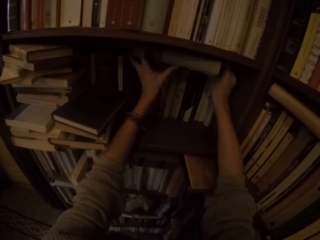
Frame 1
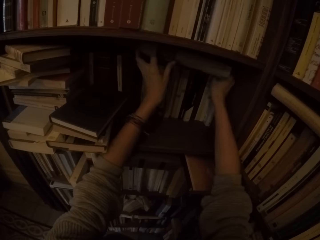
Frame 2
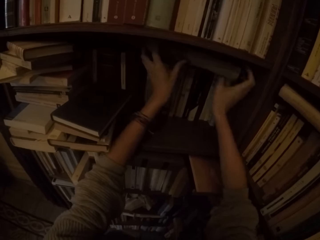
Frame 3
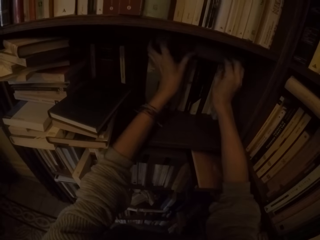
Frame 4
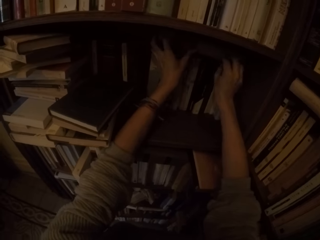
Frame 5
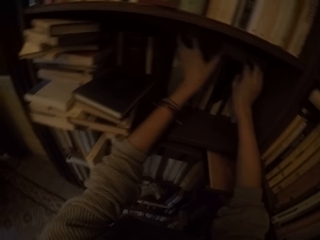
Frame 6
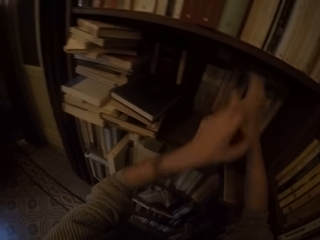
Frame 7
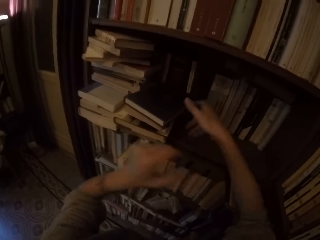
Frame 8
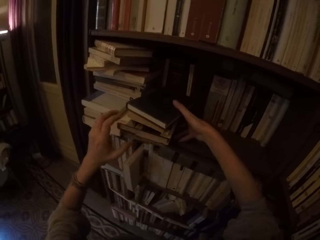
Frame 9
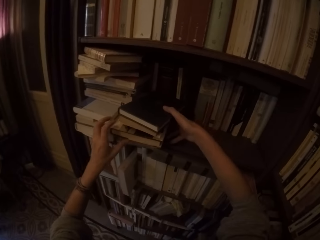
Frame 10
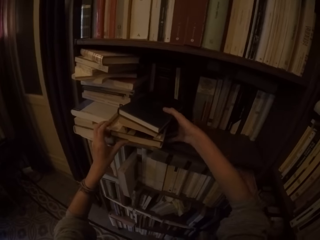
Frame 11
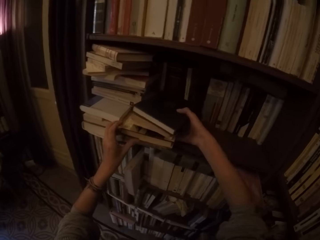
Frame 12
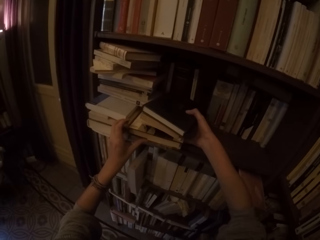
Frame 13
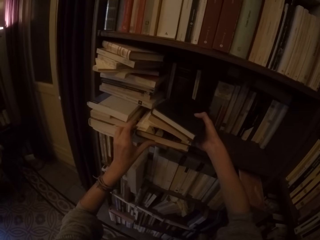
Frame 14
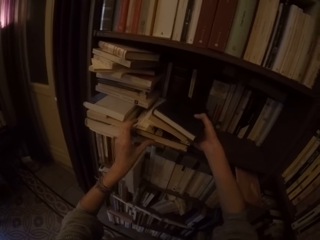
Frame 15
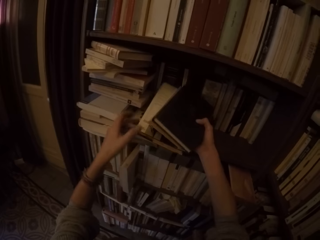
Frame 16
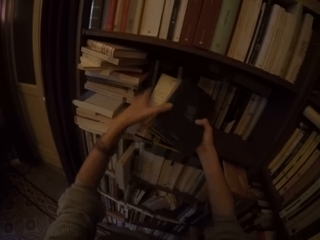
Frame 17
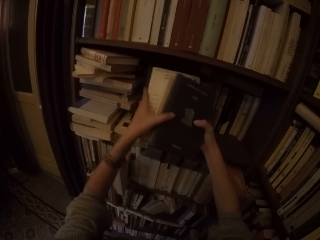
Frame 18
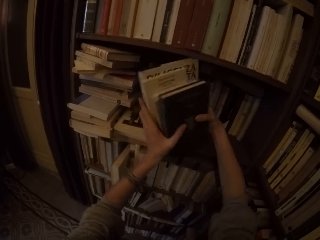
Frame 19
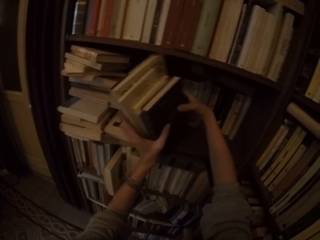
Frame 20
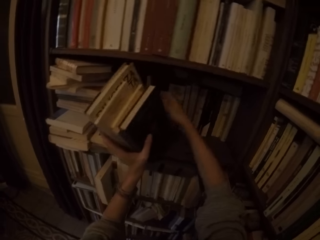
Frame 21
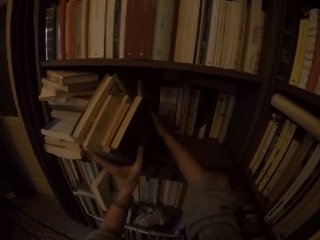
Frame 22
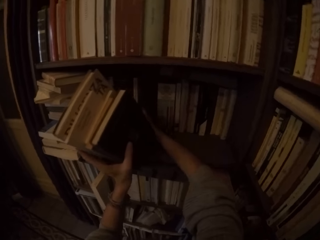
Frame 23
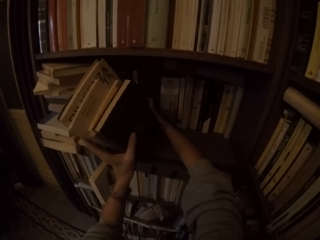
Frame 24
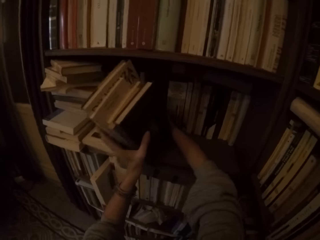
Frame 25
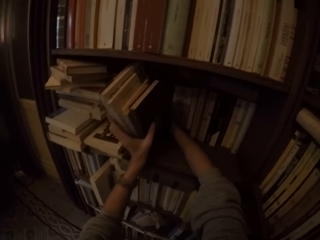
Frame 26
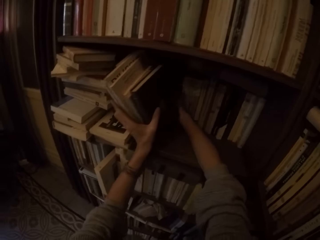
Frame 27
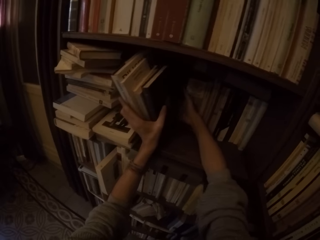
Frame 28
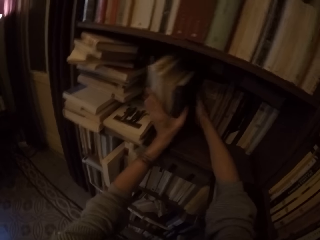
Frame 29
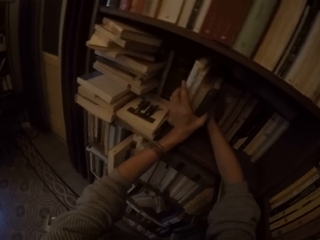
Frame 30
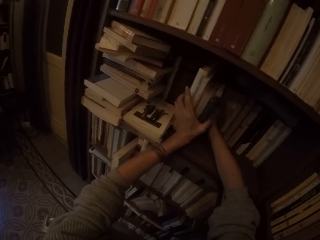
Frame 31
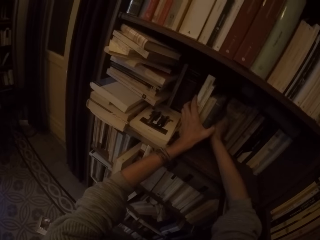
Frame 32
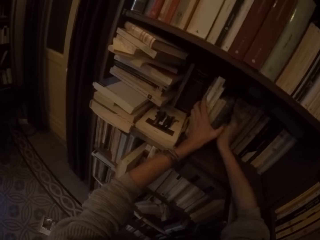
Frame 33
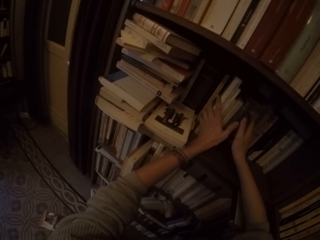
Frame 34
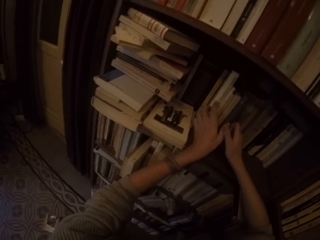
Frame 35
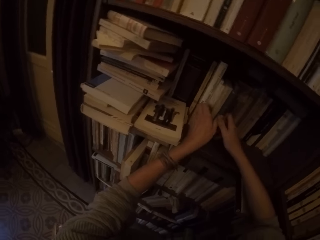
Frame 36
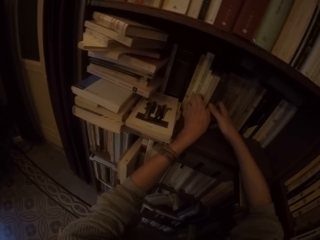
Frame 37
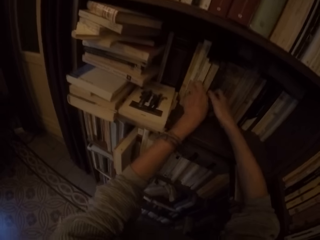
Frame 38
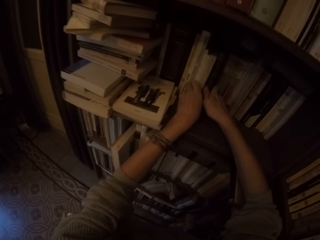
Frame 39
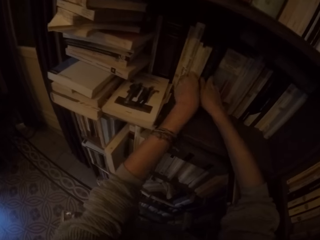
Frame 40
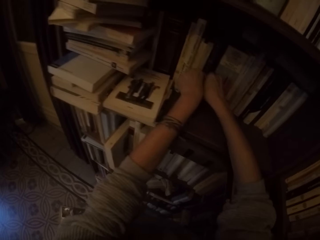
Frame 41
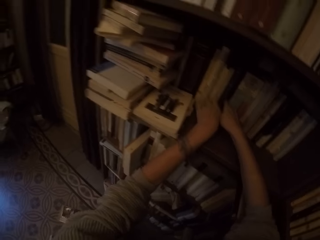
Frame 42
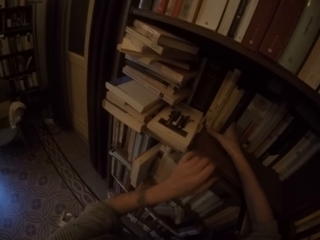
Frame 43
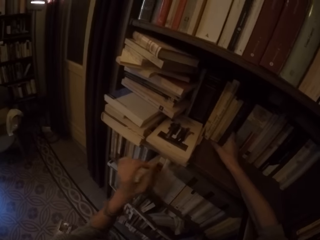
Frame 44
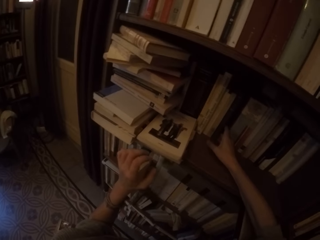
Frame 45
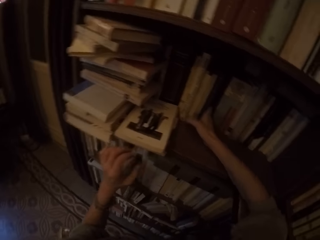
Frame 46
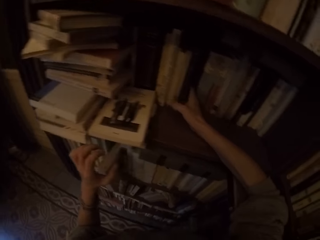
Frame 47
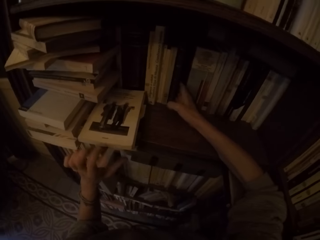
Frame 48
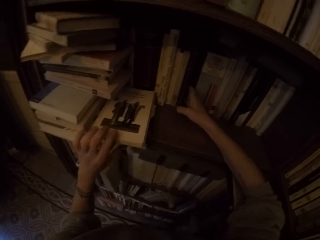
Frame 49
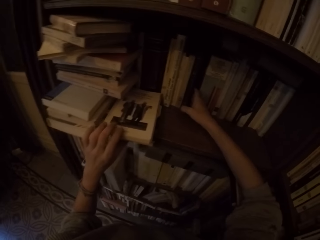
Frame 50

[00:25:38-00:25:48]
The camera wearer arranges the book on the shelf with both hands, on top of other books. He picks up five books from the shelf with both hands. He arranges the books on the shelf with both hands.

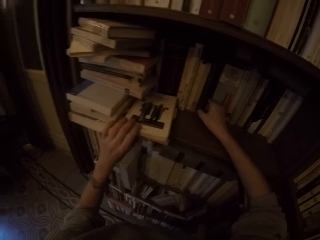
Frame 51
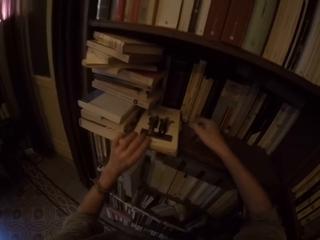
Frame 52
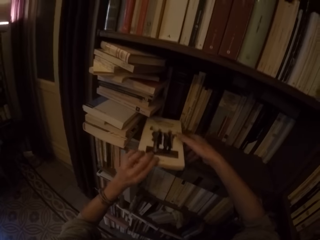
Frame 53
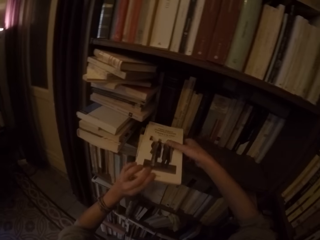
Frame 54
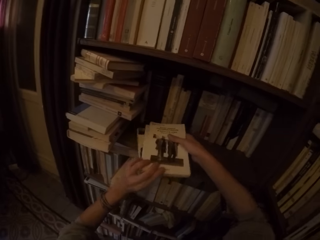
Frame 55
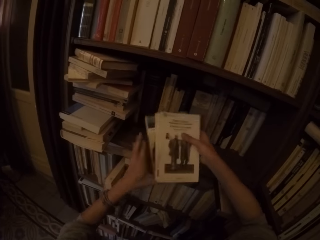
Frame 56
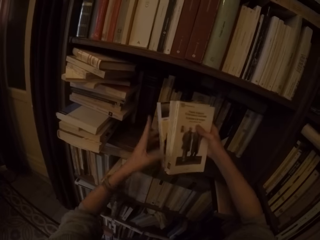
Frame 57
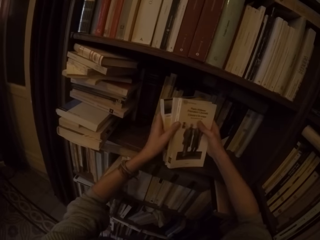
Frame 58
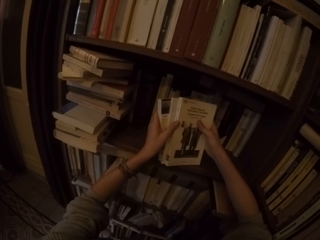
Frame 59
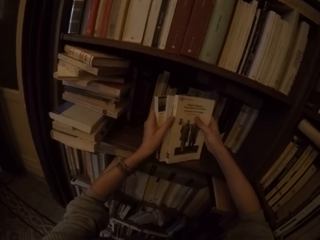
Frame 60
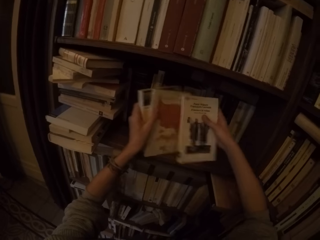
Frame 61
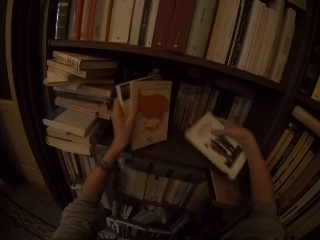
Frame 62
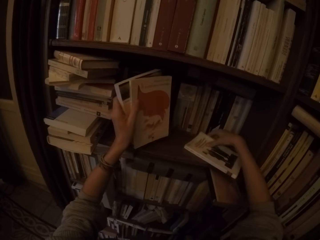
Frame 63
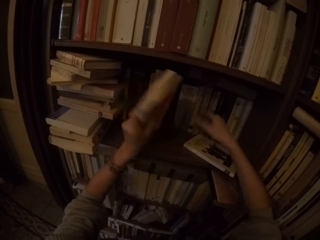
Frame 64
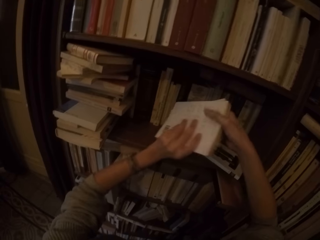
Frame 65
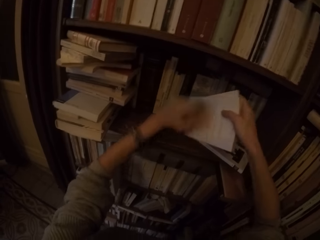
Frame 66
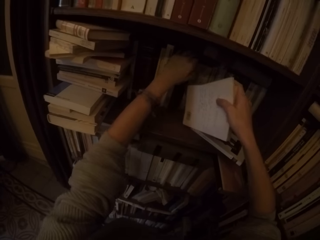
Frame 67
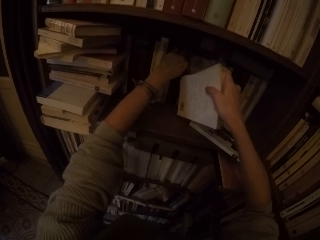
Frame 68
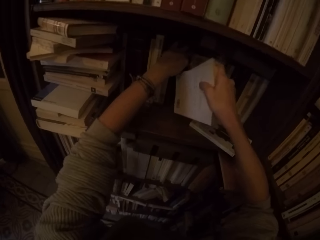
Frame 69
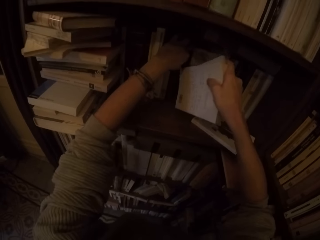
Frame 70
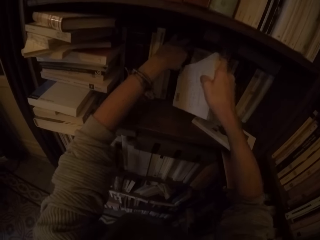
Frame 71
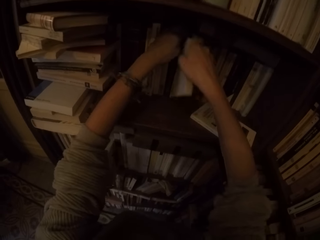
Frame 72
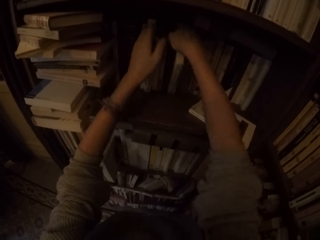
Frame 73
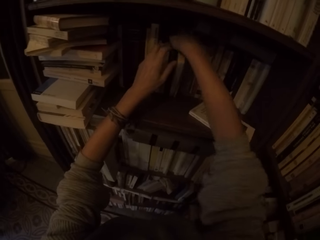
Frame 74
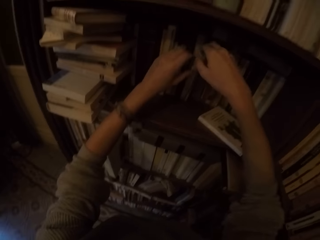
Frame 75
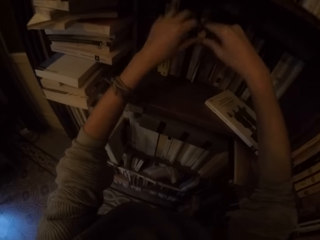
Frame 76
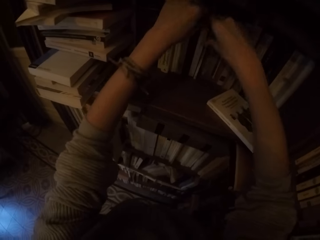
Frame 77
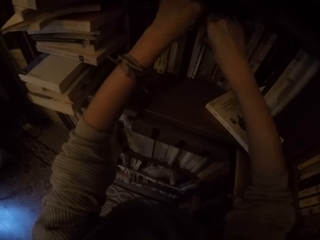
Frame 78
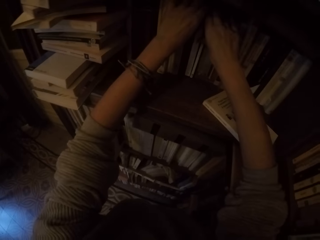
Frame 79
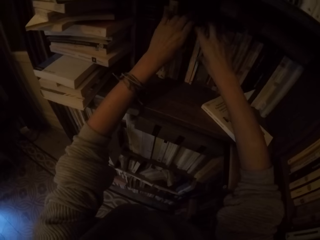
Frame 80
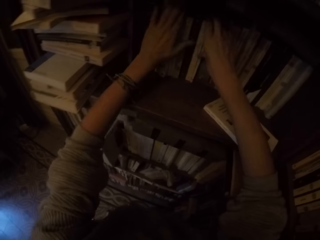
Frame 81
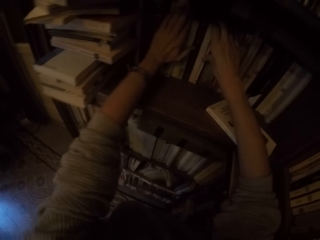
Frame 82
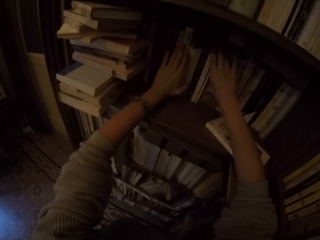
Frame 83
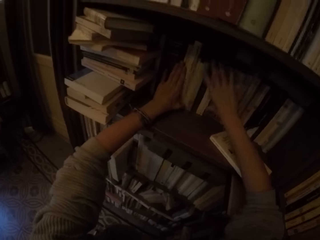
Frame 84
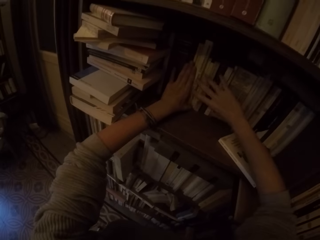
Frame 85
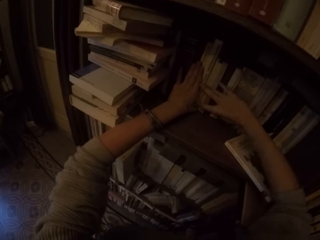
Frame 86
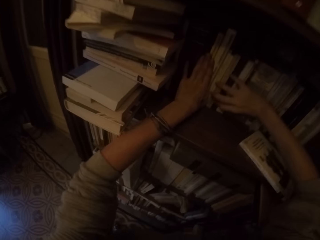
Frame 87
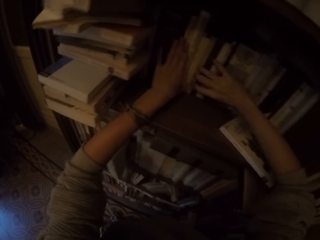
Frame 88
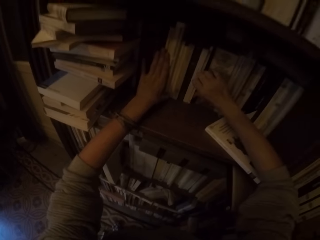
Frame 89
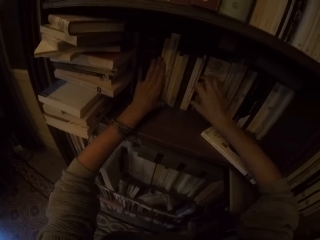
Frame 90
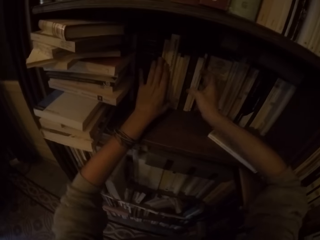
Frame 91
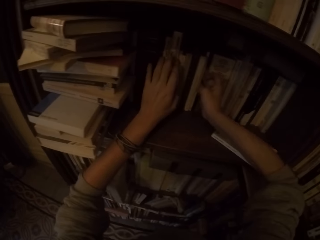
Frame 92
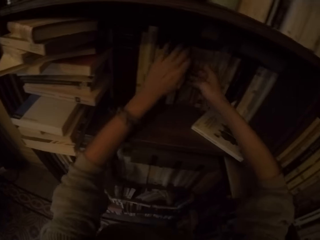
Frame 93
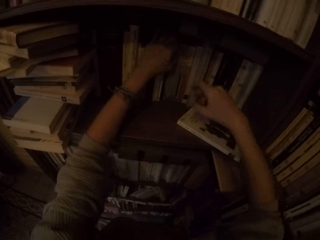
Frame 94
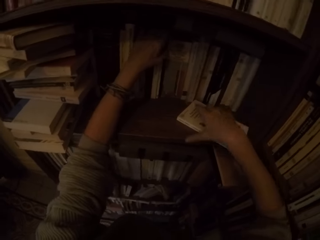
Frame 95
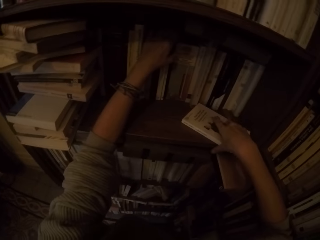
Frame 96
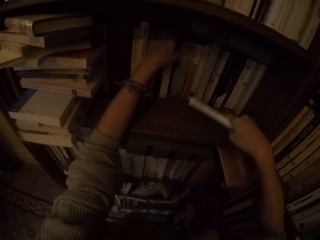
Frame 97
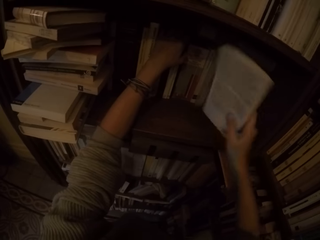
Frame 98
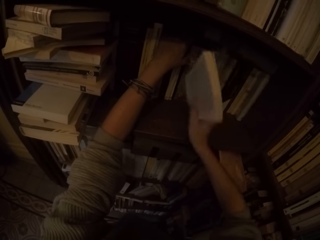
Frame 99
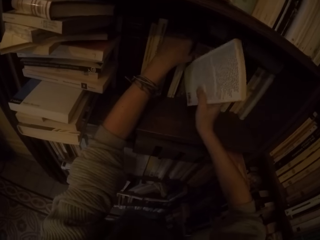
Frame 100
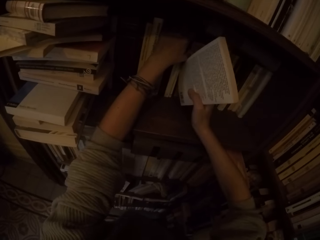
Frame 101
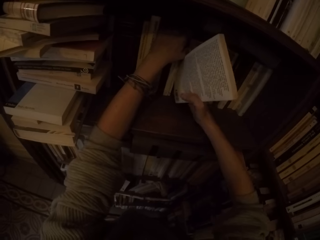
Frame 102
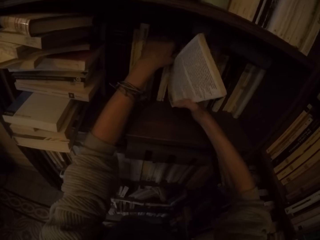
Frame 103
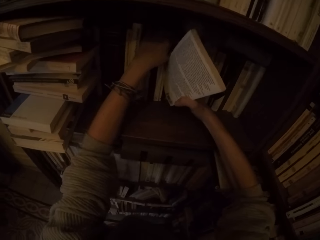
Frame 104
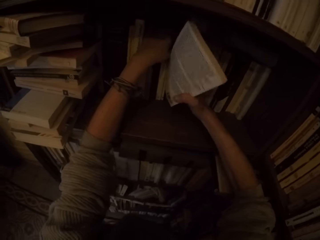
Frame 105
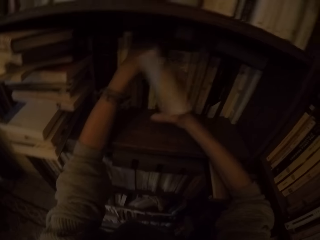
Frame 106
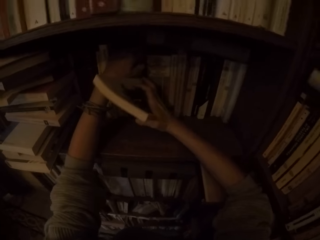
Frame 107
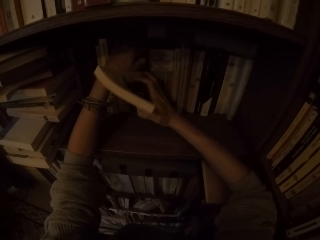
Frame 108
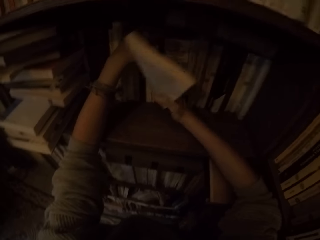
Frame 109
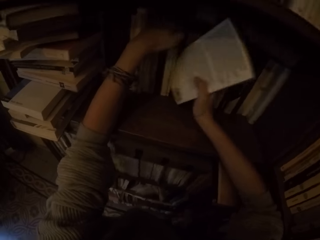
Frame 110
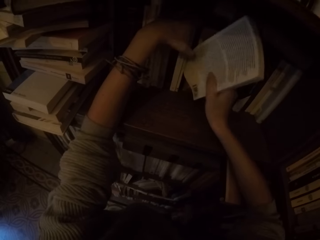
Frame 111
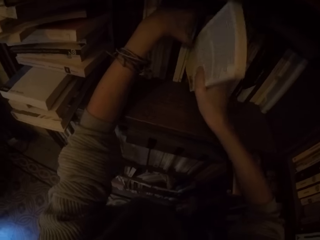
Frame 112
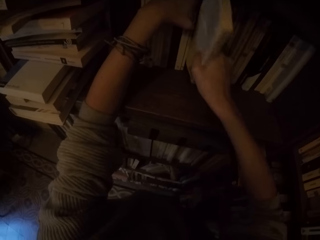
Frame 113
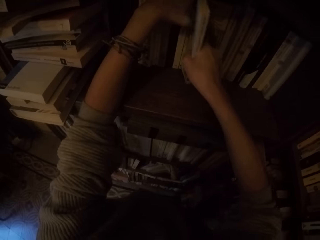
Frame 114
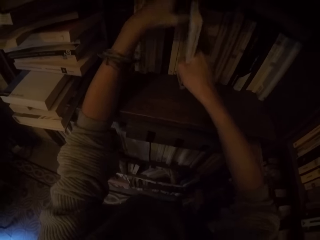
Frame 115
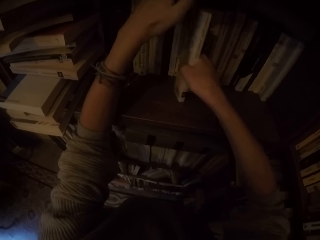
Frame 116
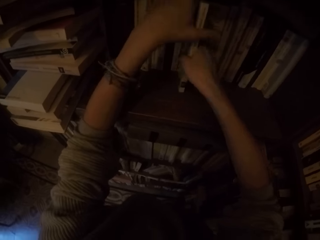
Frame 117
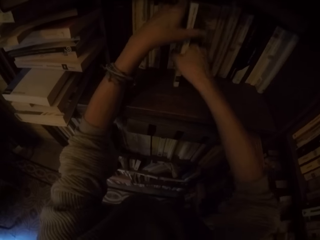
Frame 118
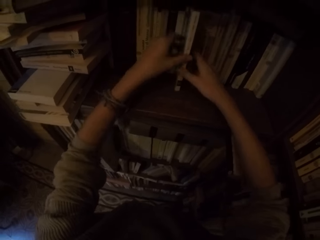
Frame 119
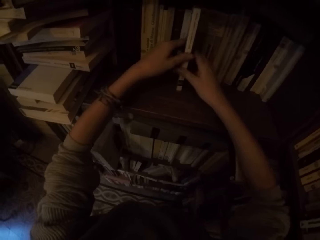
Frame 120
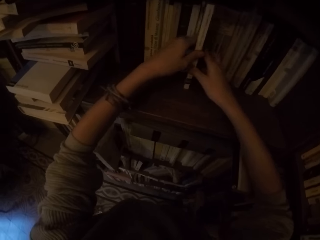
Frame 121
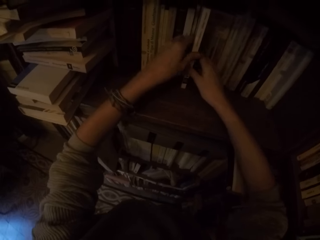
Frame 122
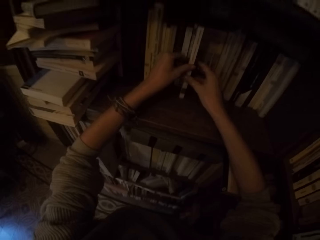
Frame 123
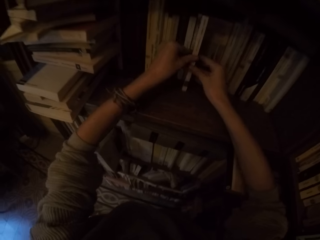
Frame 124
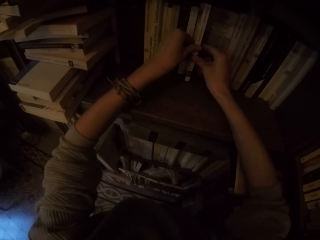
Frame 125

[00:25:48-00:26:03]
The camera wearer picks up three books from the shelf with both hands. He drops one of the three books on the shelf with his right hand. He arranges two books on the shelf with both hands. He picks up another book from the shelf with his right hand. He arranges the book on the shelf with both hands.
